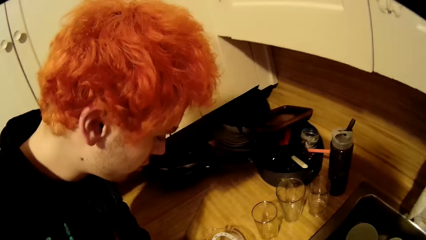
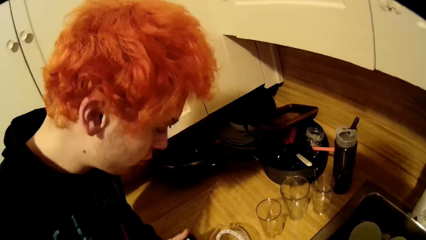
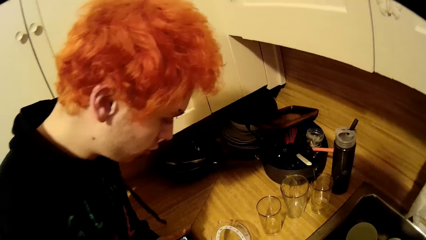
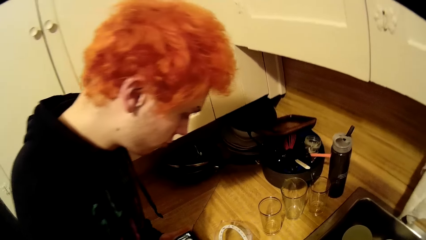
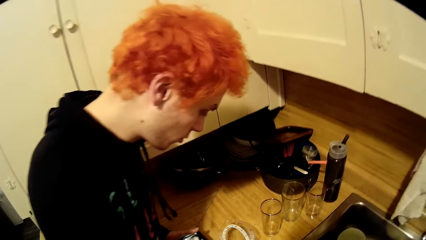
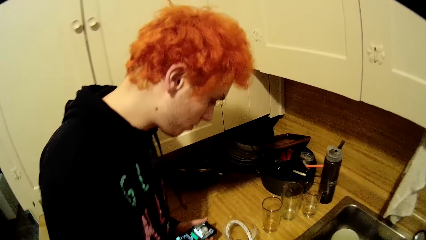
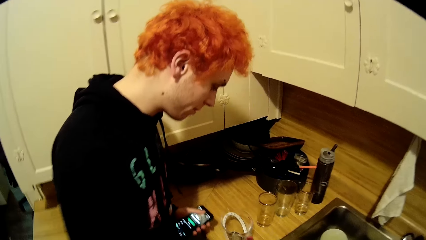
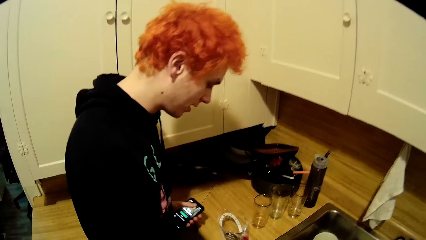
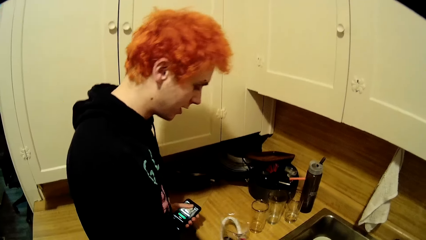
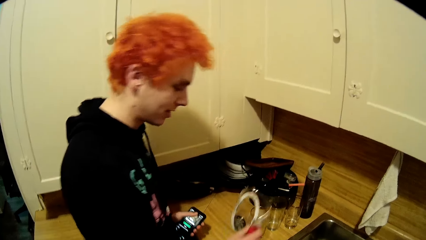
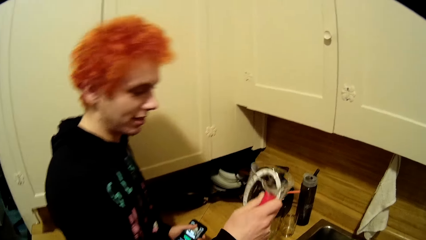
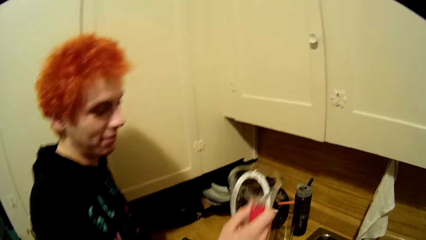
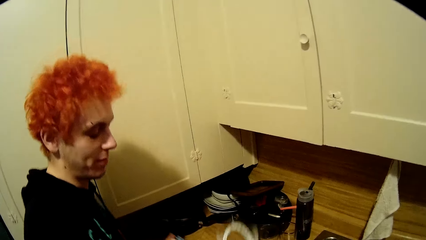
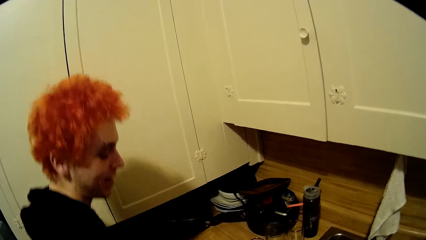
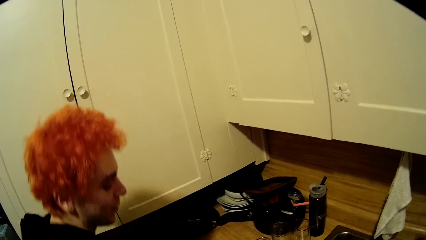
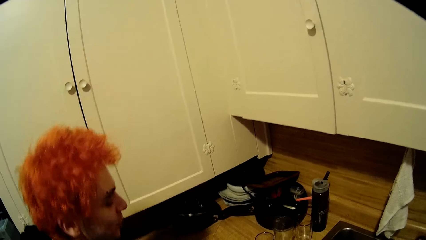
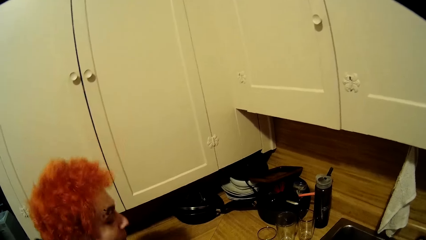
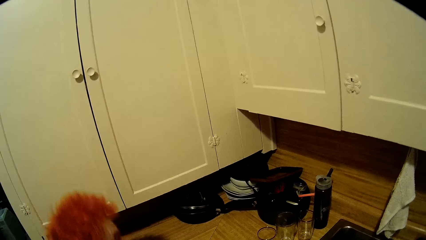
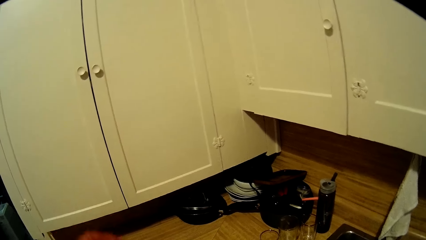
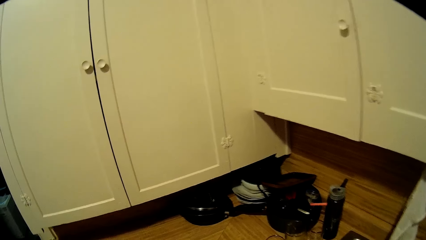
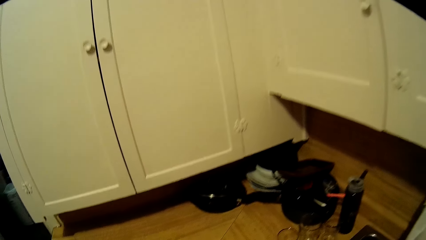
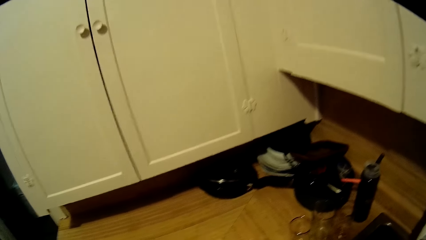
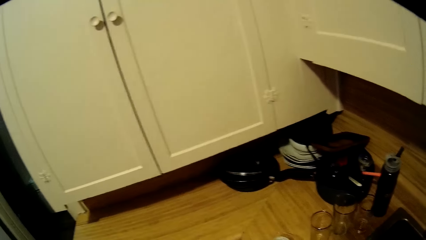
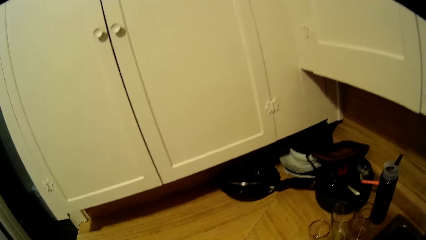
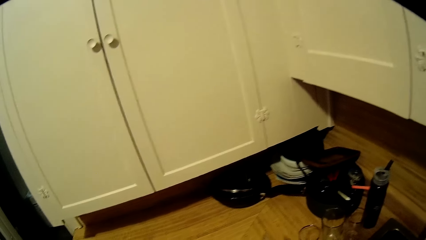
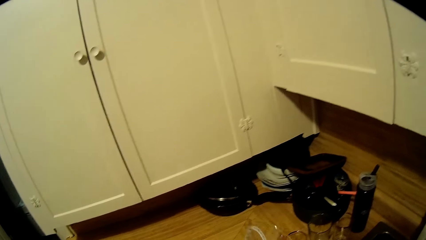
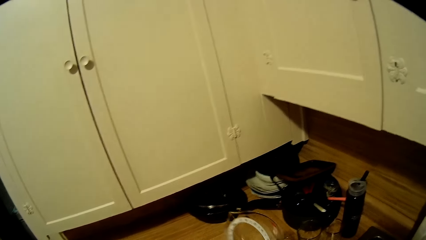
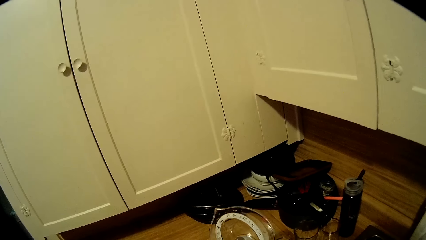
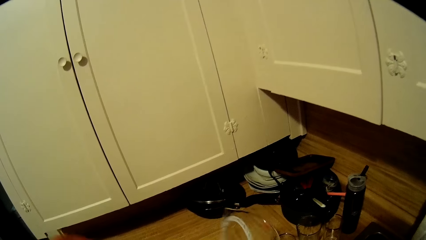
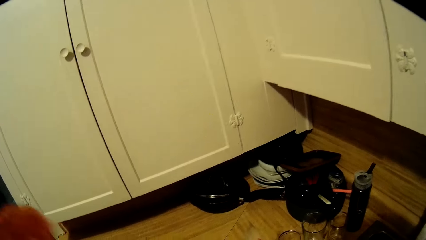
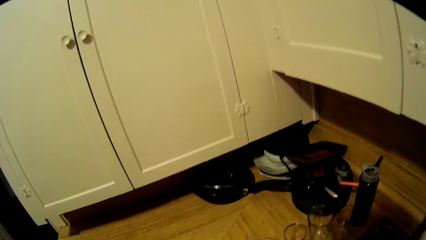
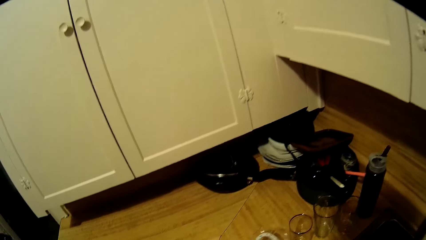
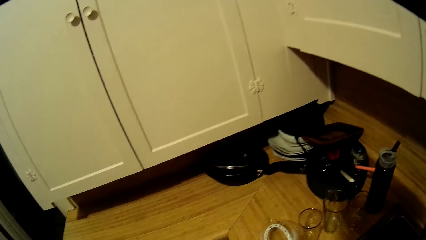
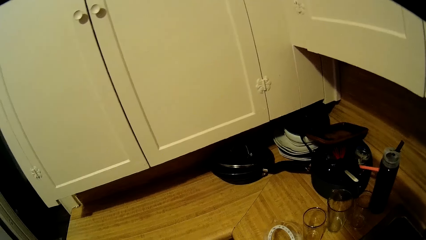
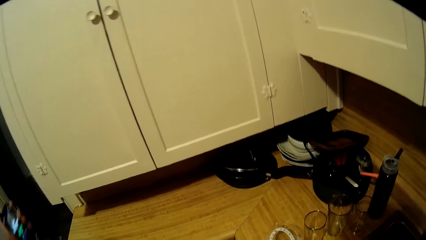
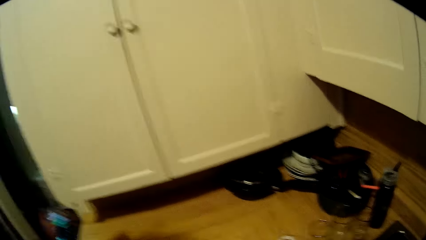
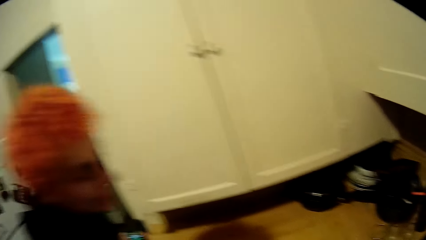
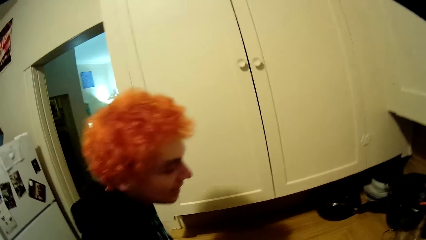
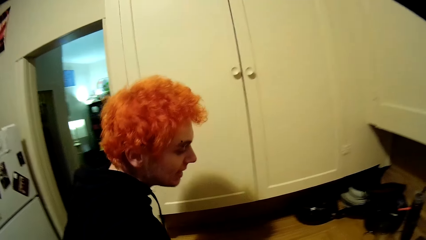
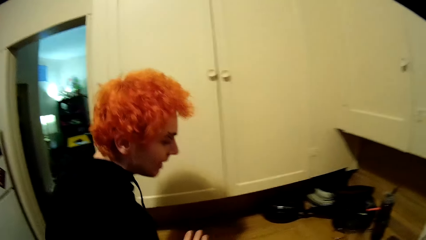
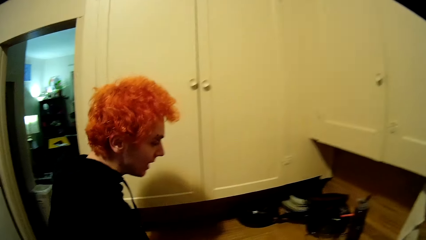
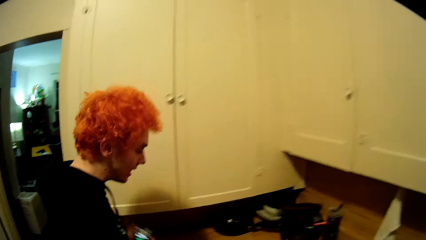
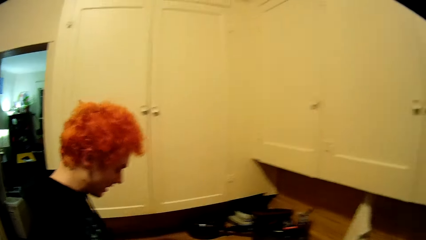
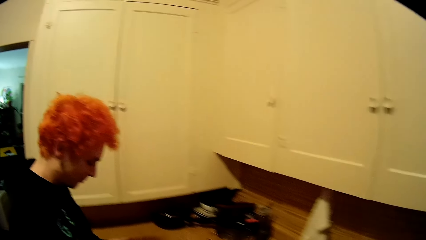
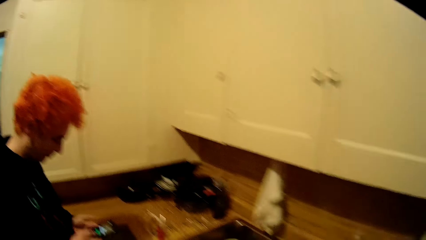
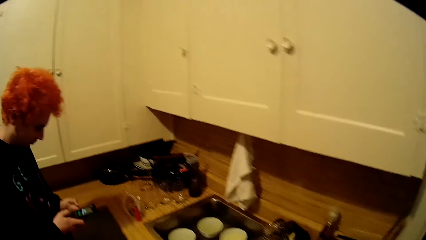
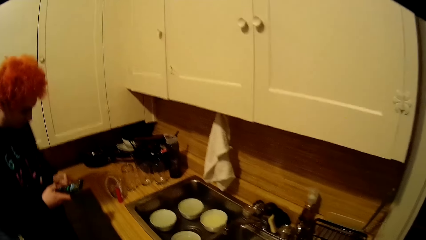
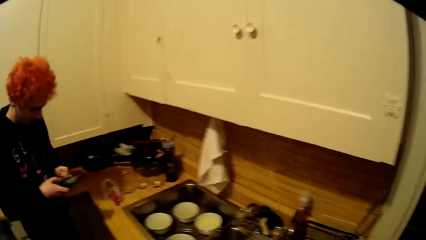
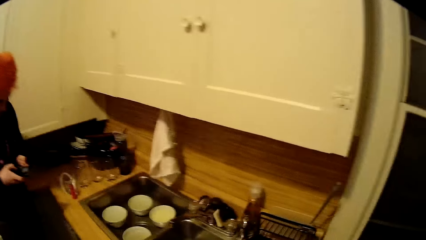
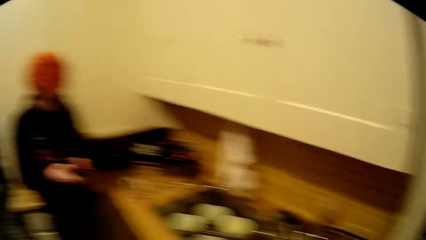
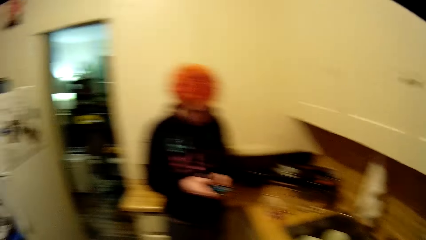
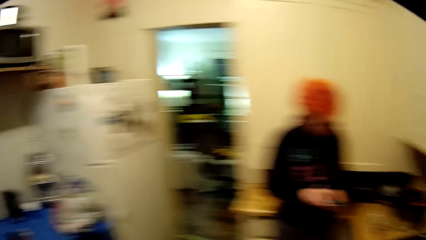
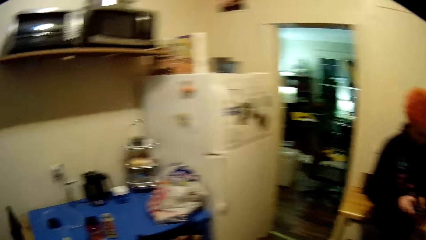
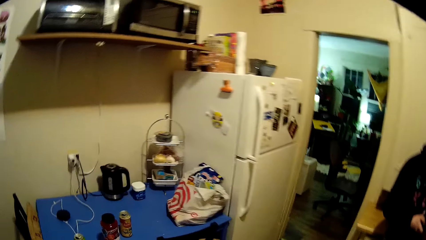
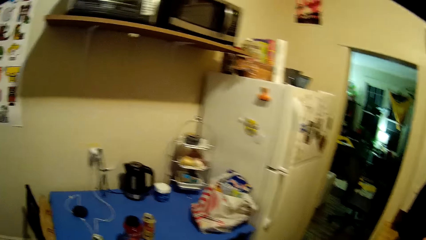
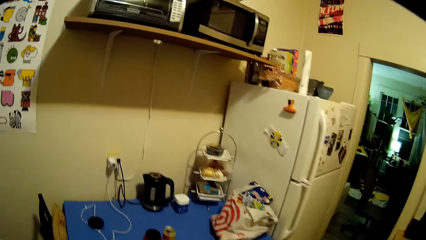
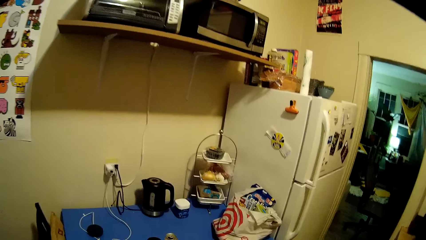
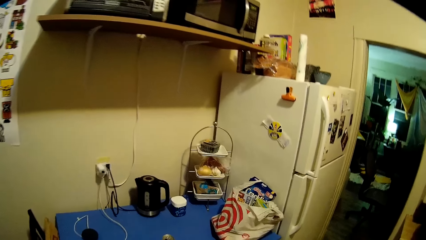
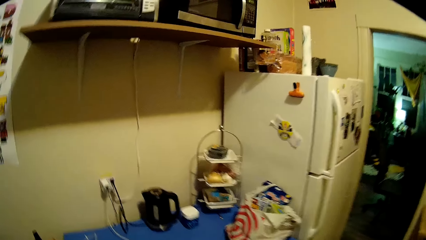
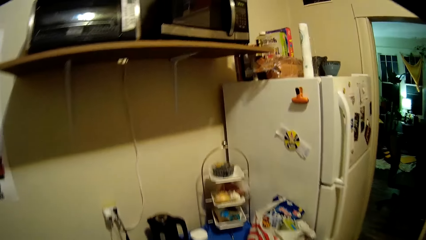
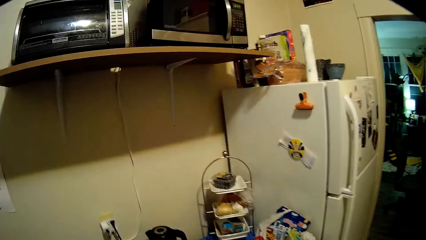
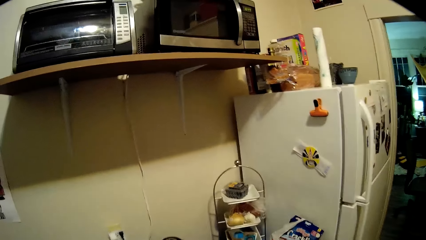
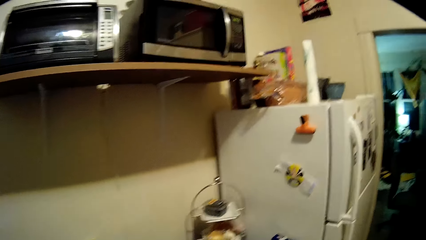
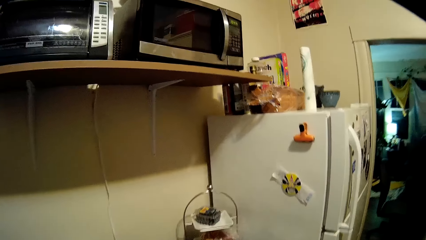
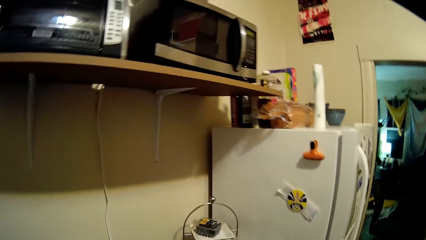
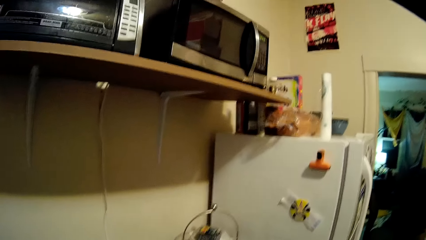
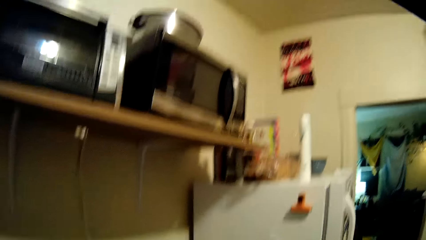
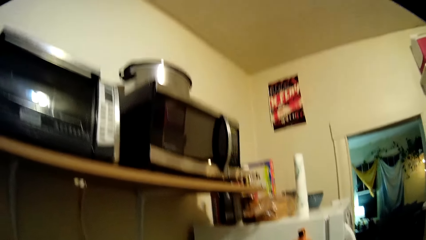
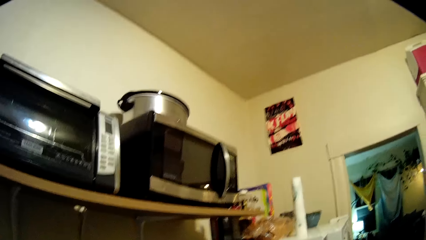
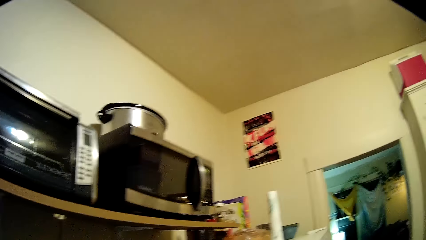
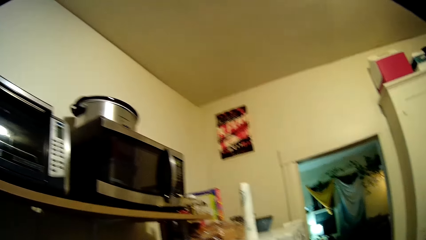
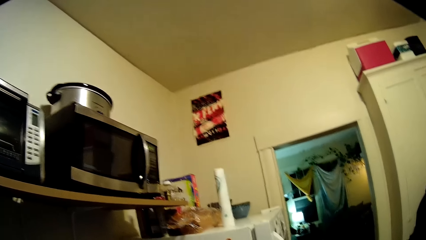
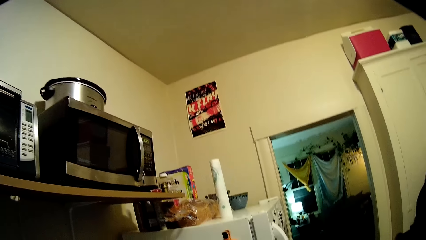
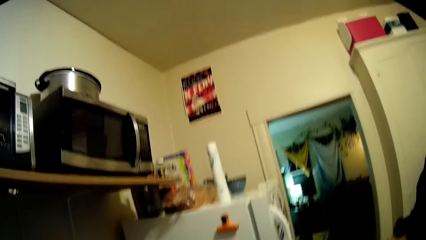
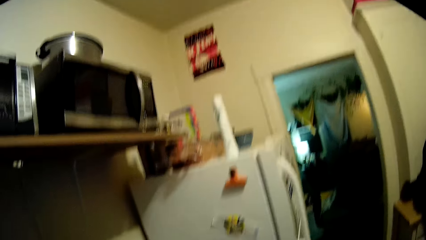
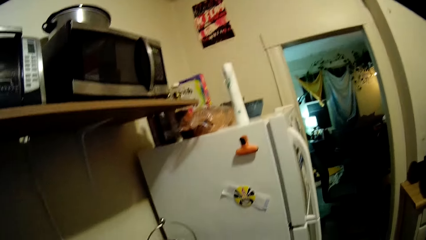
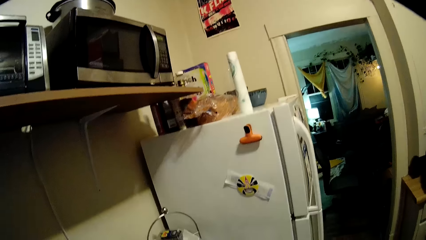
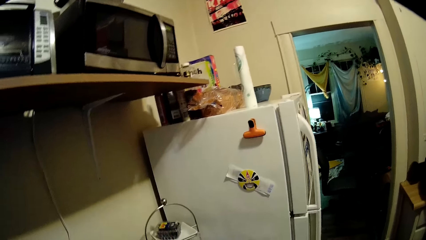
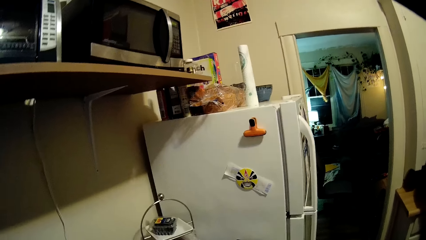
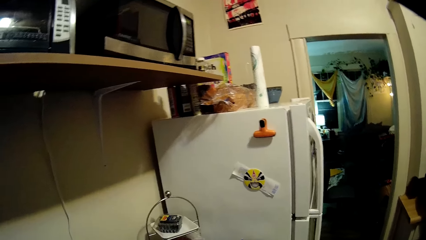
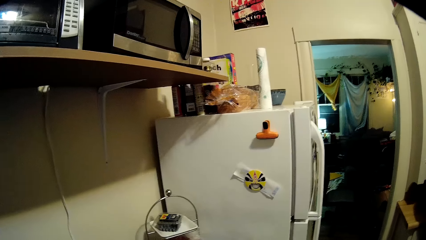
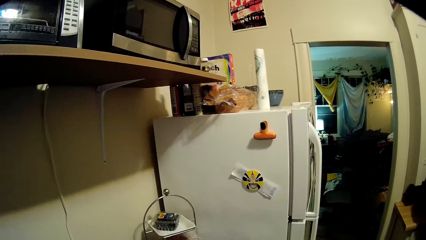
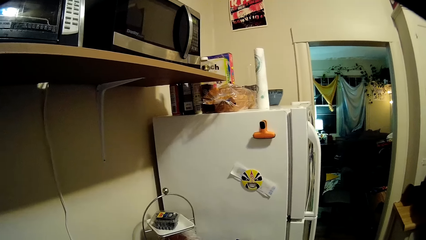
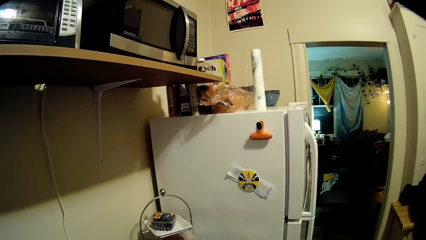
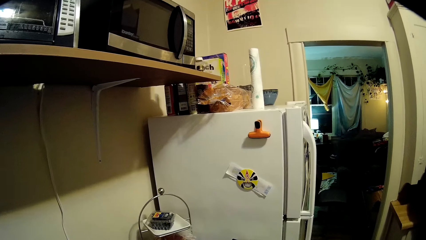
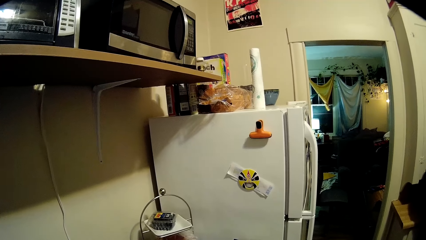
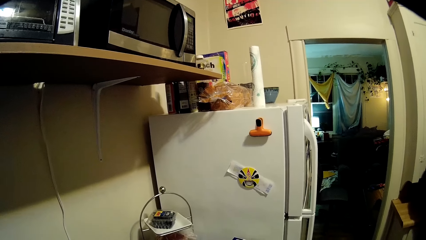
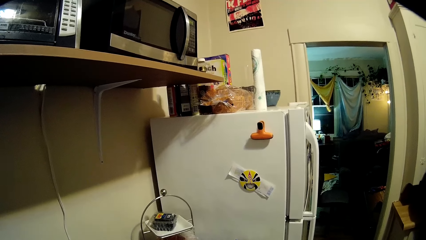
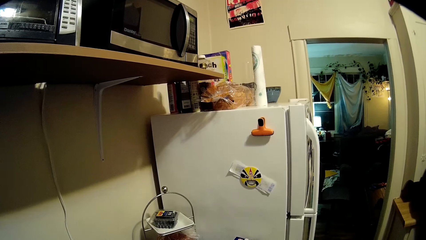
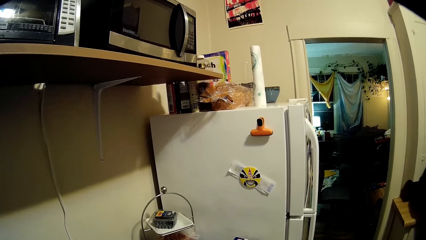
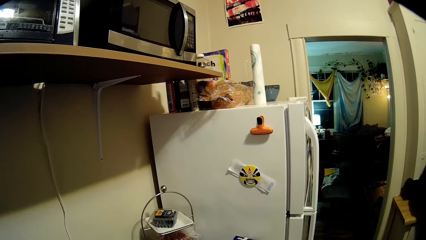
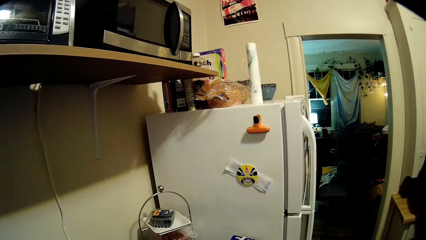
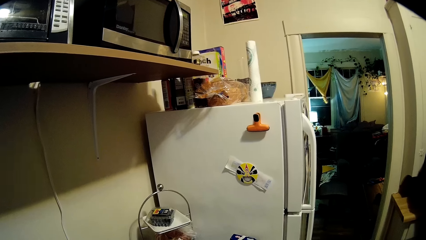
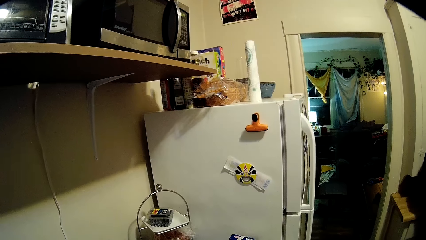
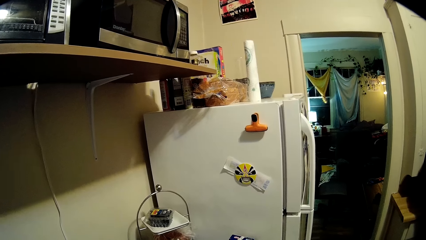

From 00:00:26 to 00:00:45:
A man lifts something. The camera wearer lifts something. The man scrolls his phone. The camera wearer looks around the room. They walk around the house. They stare around the house.
